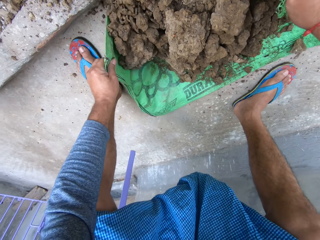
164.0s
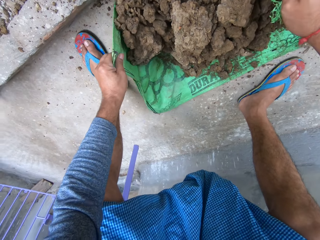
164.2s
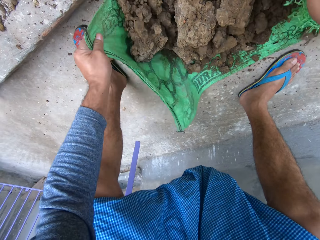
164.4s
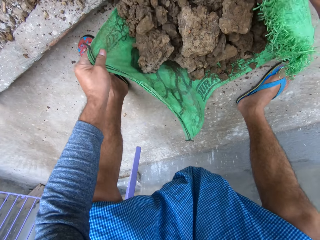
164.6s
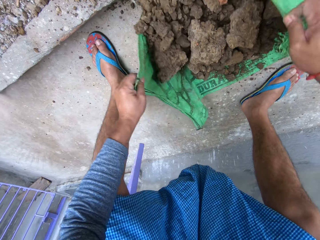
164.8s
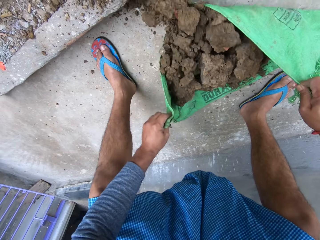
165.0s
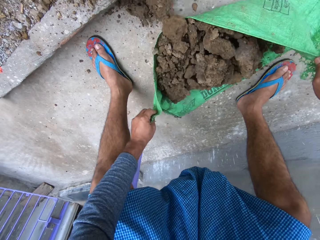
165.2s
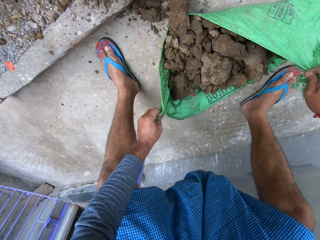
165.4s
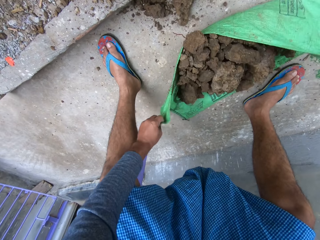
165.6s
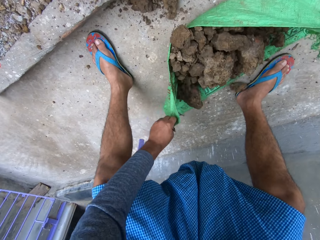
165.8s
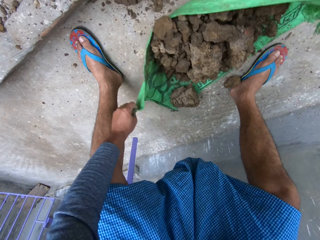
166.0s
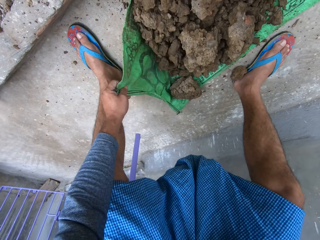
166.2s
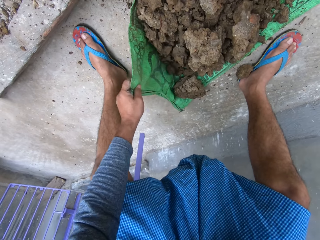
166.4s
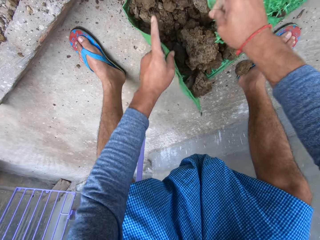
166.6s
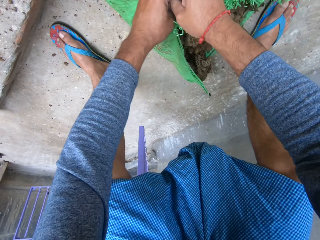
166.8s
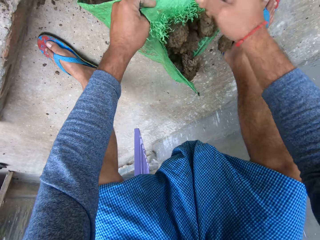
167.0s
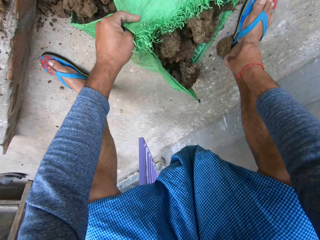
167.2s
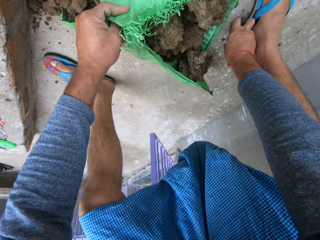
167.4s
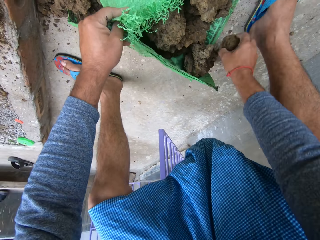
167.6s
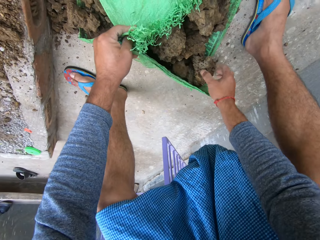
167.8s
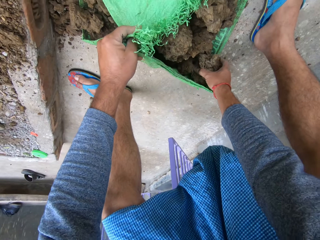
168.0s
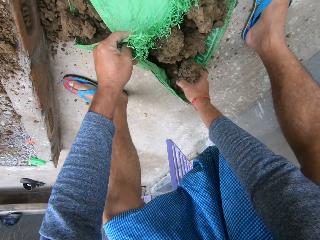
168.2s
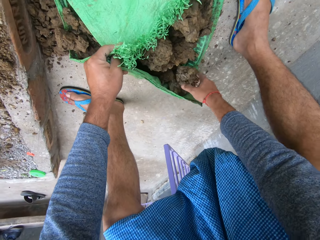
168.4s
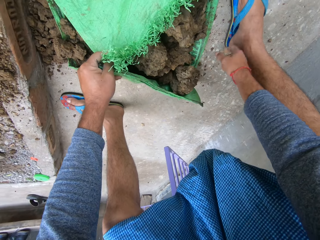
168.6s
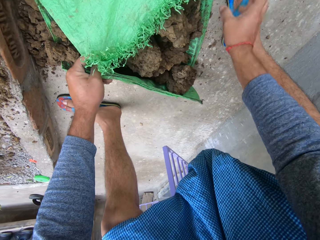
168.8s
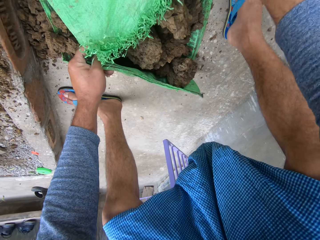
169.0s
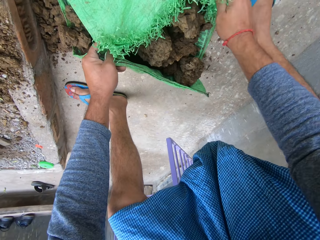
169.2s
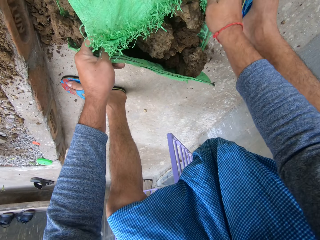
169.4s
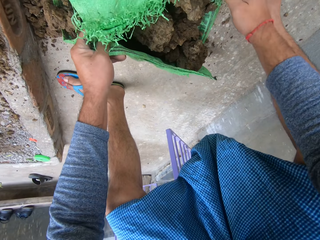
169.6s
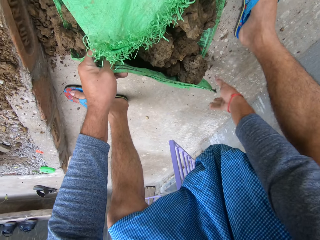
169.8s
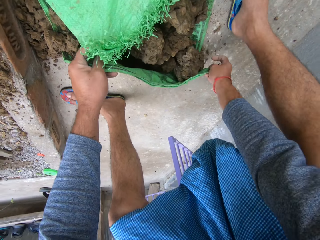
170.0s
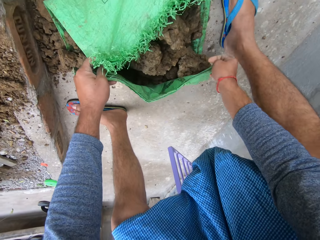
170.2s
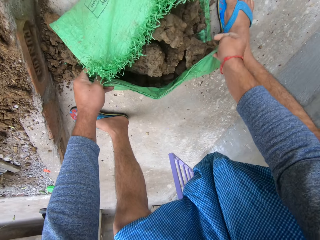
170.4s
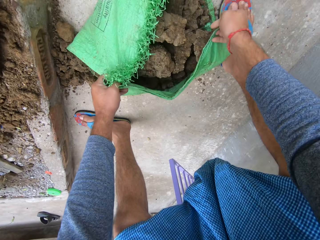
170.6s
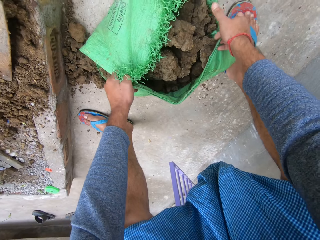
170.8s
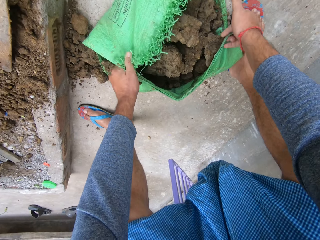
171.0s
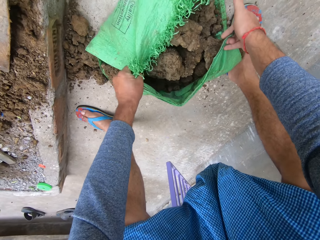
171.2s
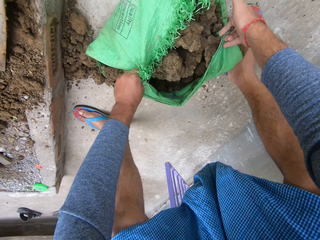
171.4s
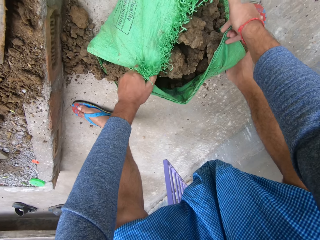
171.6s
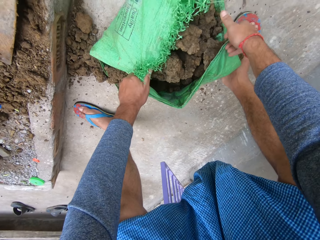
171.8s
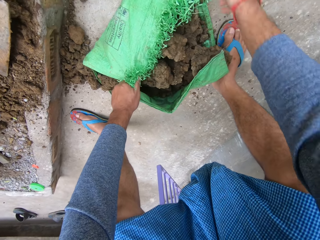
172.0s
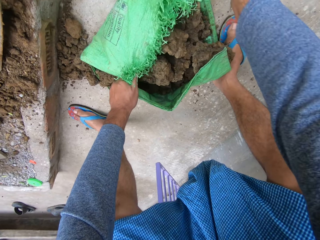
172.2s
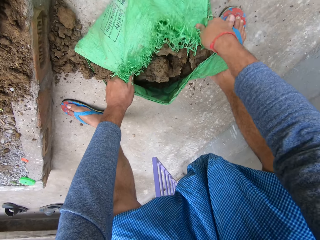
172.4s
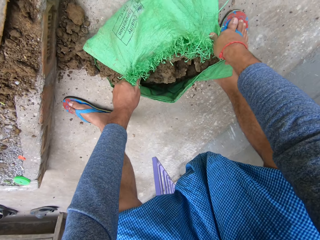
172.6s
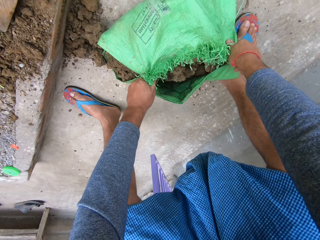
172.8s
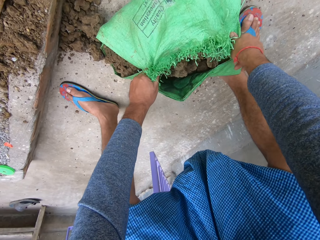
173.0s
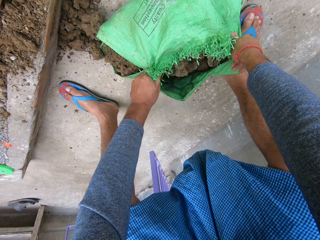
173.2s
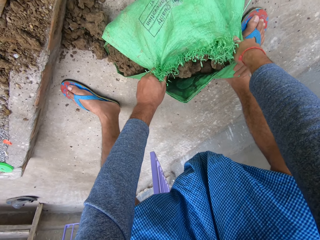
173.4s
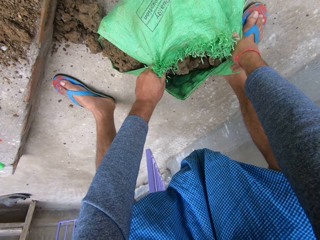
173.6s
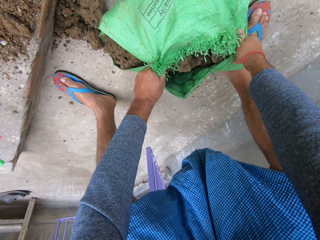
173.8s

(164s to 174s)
The camera wearer holds the sack edges together. They carry the sack.

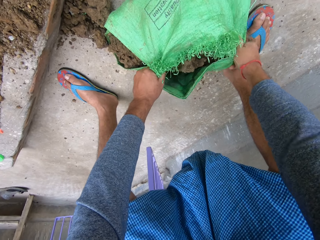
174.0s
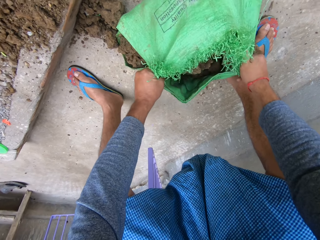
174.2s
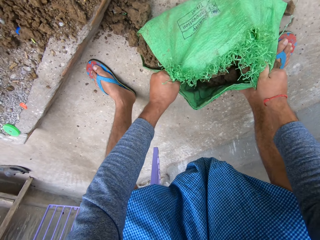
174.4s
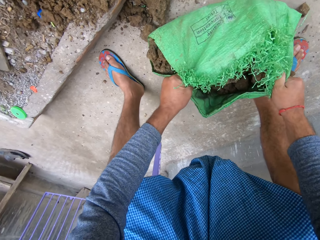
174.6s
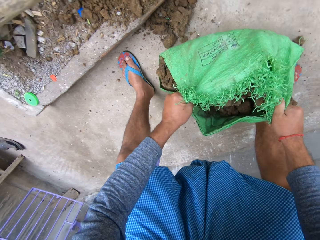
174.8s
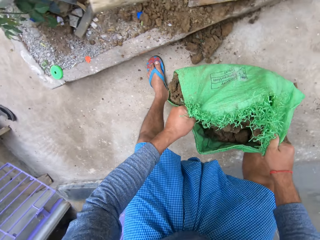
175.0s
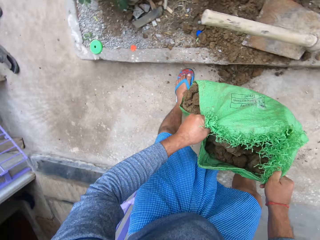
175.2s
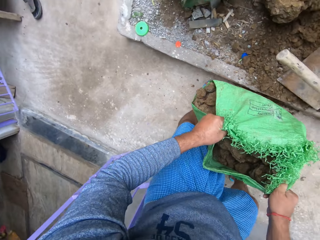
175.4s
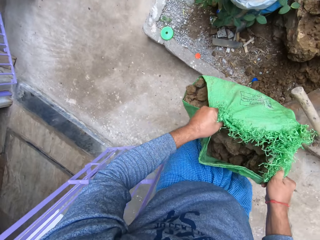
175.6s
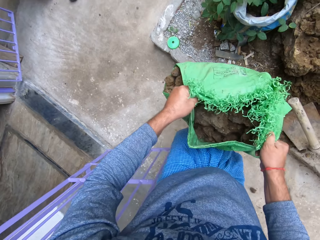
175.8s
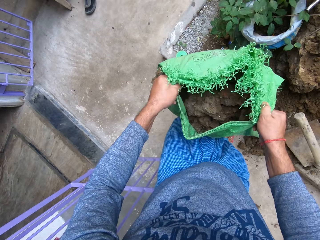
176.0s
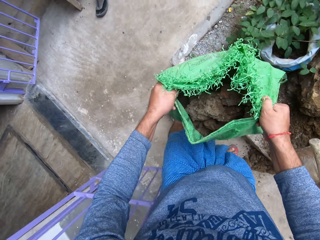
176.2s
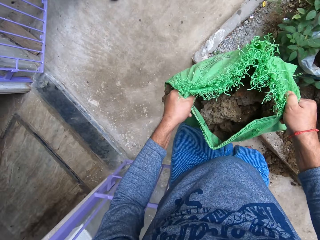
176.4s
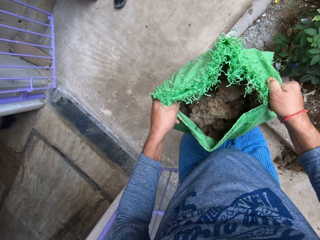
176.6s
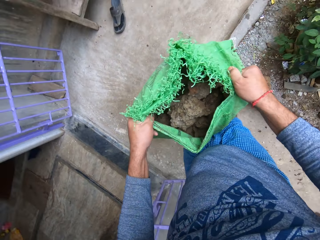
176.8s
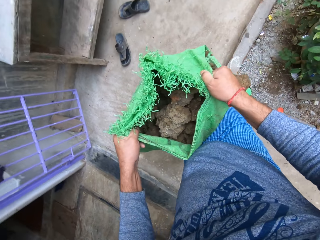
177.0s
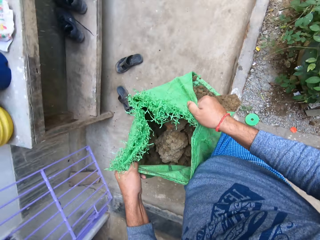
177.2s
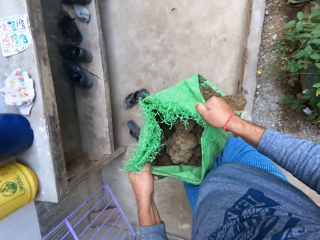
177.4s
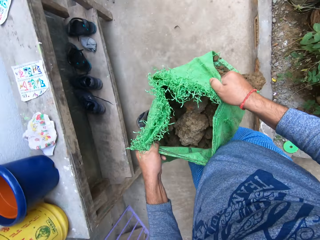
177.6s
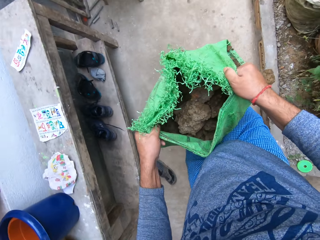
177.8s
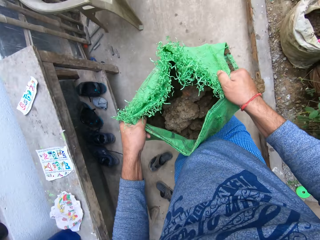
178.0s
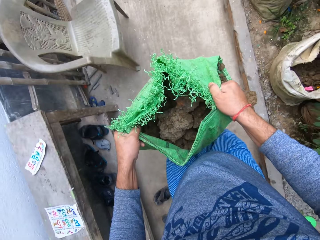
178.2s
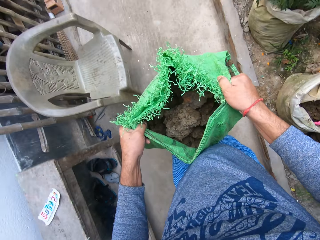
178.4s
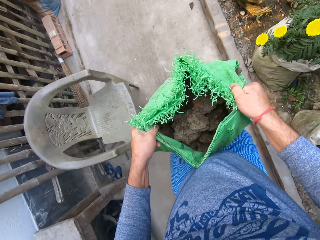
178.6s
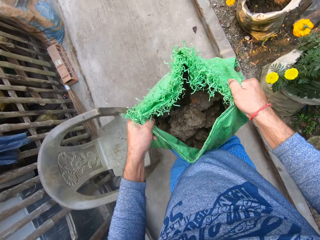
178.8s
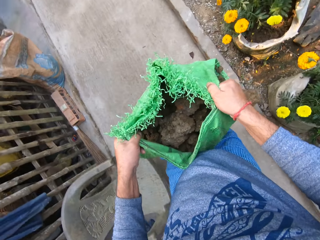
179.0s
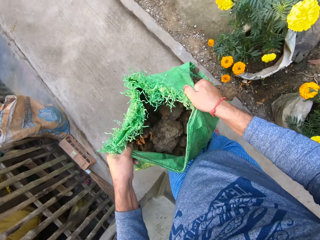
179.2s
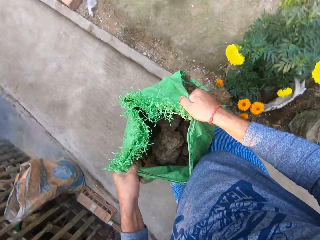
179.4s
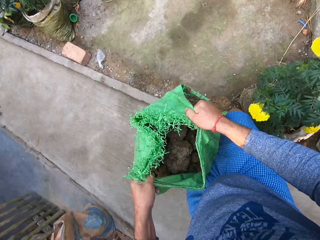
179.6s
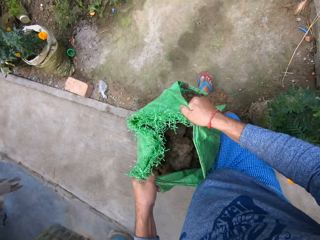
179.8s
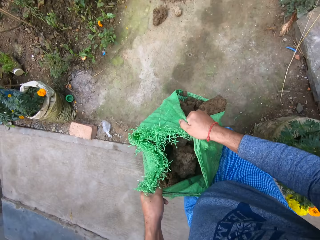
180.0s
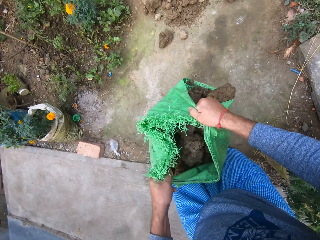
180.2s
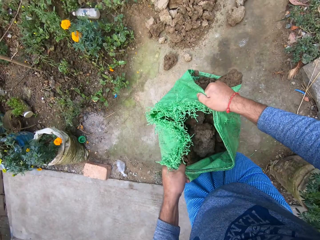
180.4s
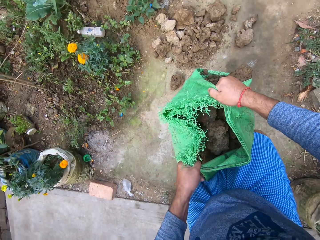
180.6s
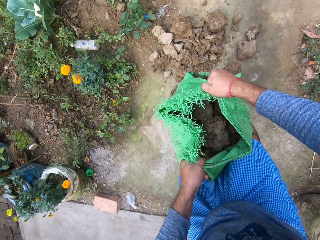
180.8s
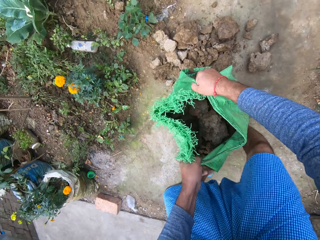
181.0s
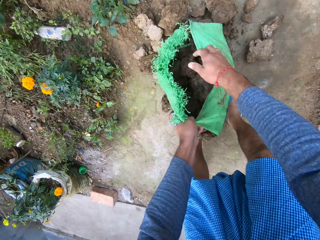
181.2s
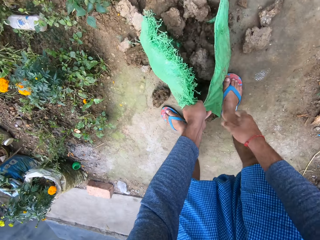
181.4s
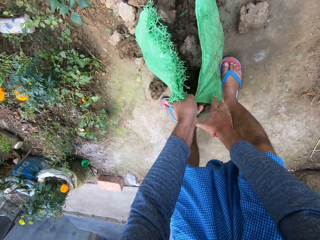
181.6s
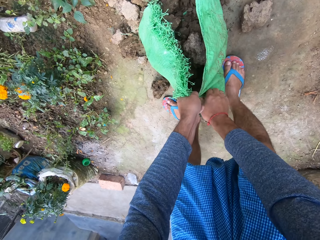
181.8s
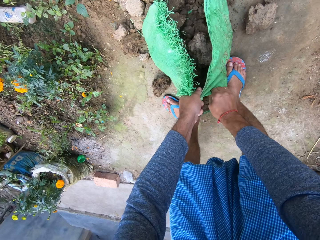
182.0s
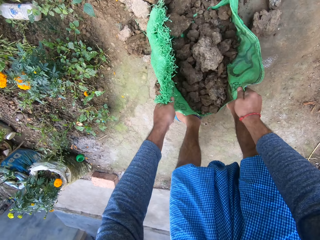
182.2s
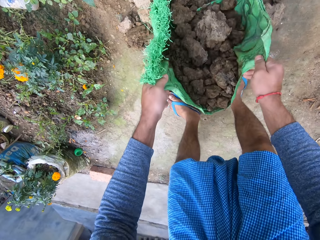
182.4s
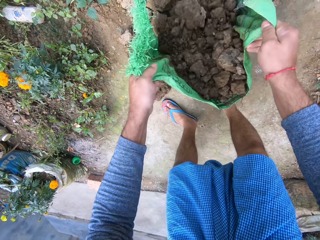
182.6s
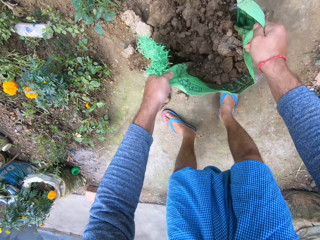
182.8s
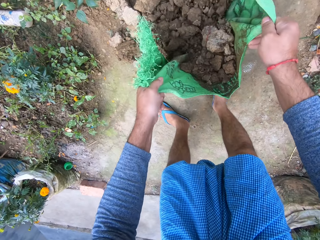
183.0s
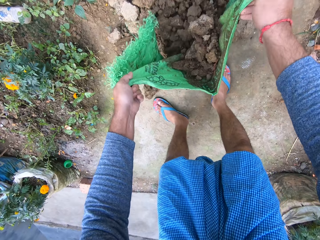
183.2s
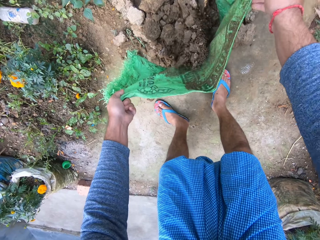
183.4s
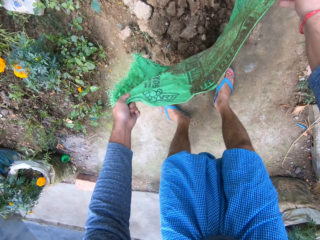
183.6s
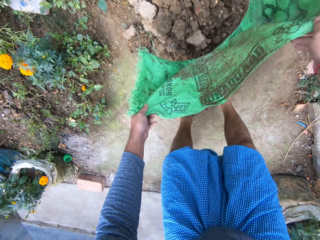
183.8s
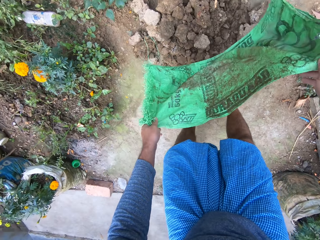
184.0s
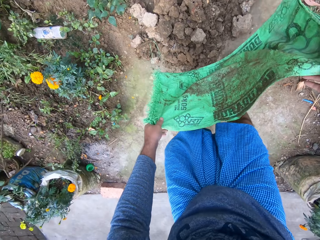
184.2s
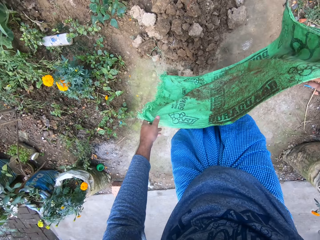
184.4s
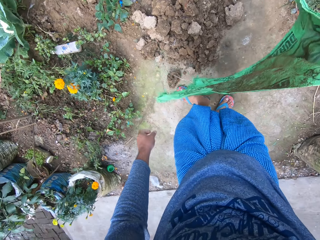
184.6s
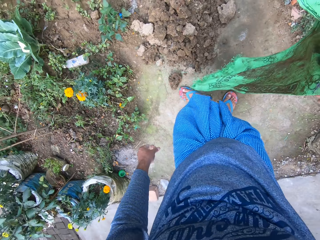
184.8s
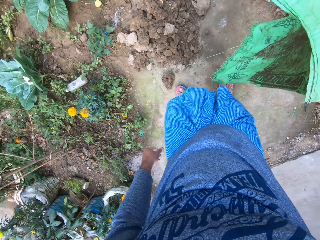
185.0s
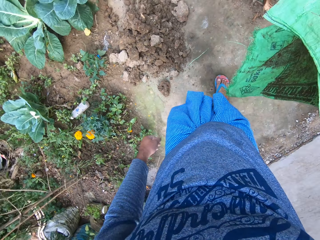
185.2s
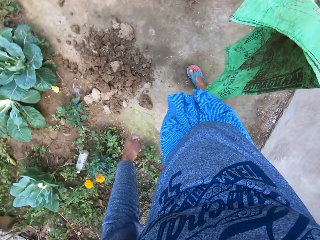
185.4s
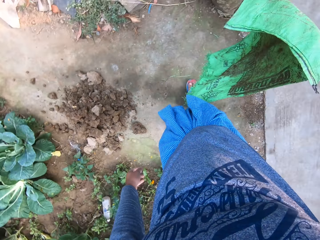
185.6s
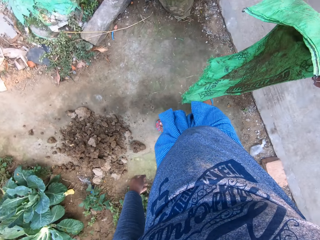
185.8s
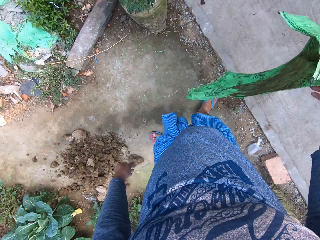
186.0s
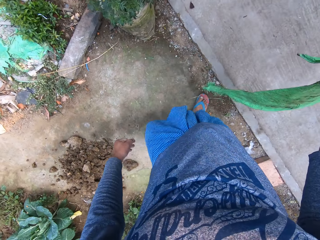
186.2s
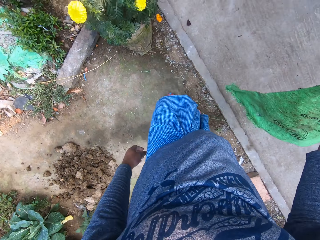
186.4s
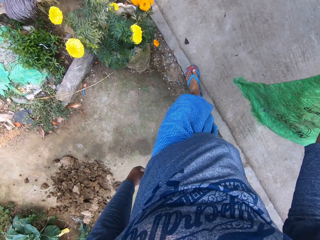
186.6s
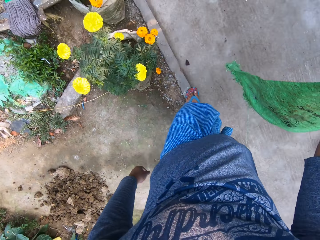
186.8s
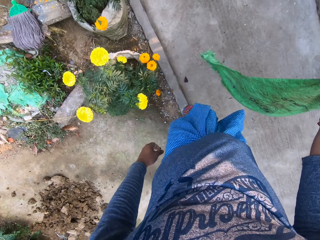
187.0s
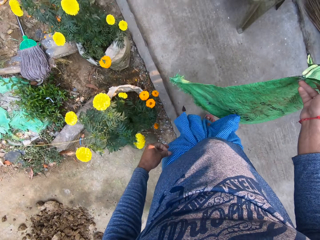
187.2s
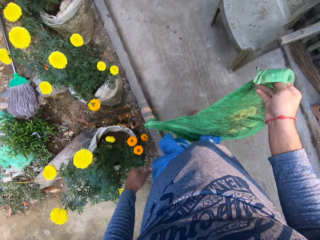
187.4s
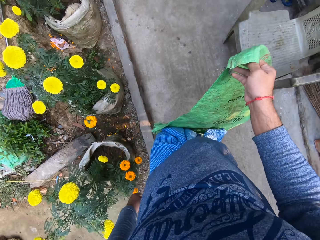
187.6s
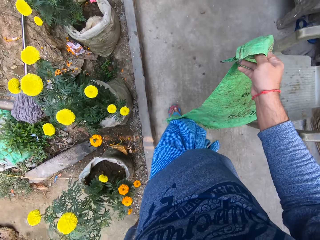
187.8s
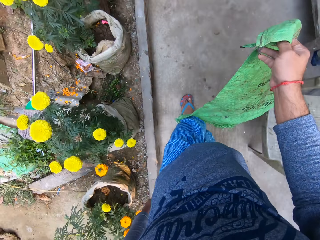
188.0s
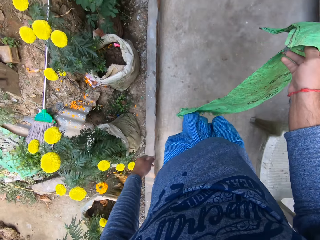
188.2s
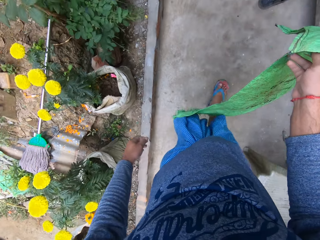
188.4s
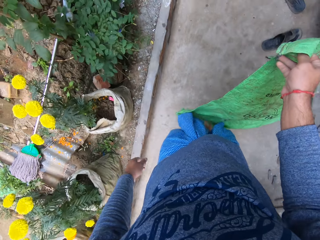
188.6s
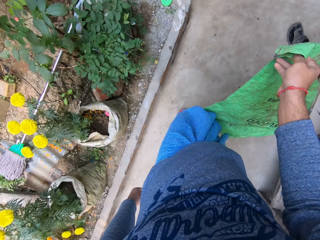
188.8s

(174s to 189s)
The camera wearer carries the sack and walks away. They pour the soil on the ground and drop the sack. They walk away.
